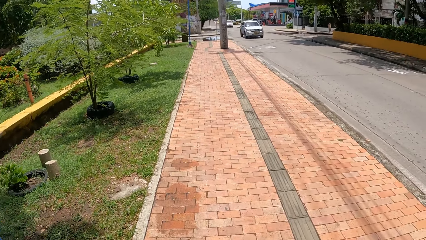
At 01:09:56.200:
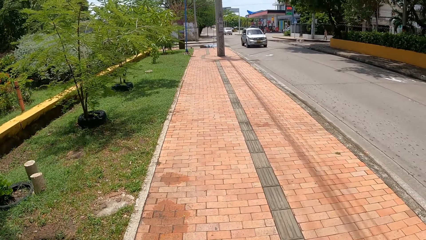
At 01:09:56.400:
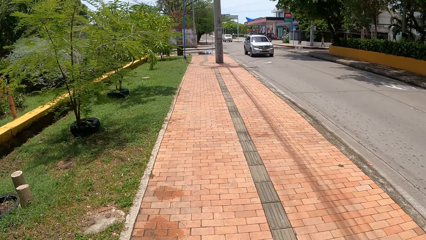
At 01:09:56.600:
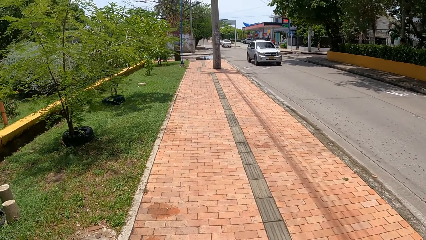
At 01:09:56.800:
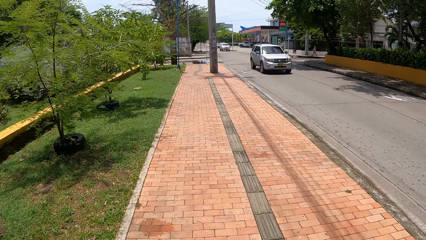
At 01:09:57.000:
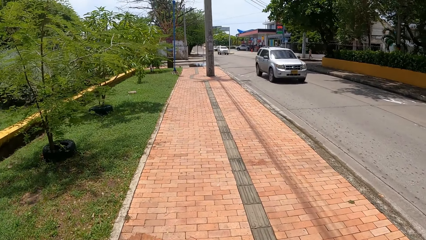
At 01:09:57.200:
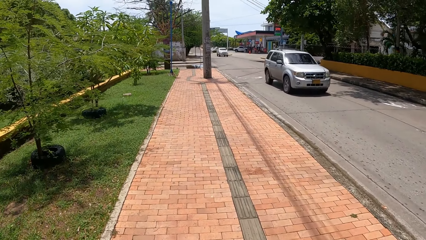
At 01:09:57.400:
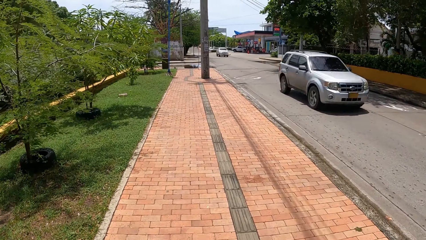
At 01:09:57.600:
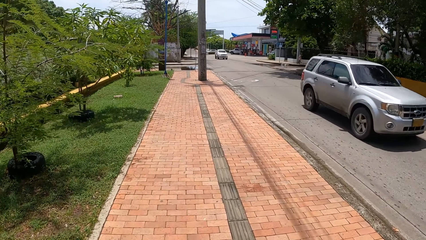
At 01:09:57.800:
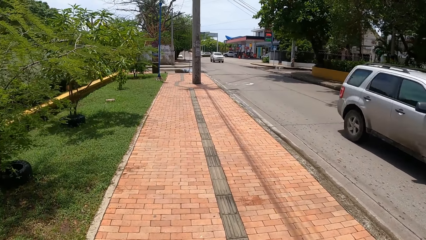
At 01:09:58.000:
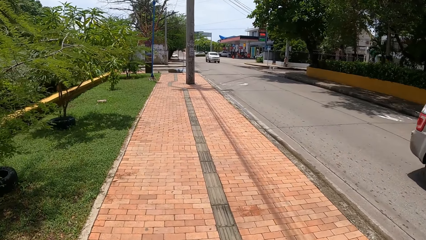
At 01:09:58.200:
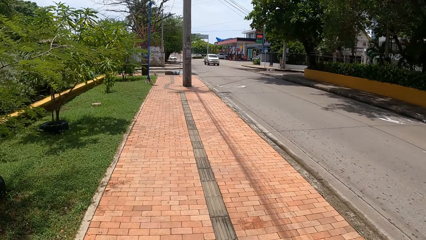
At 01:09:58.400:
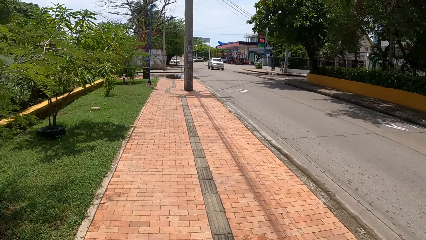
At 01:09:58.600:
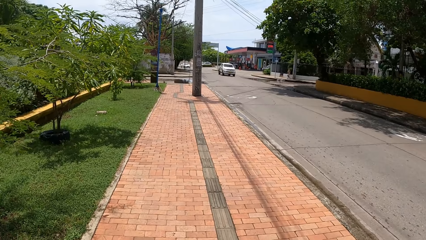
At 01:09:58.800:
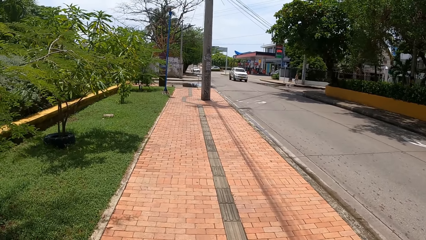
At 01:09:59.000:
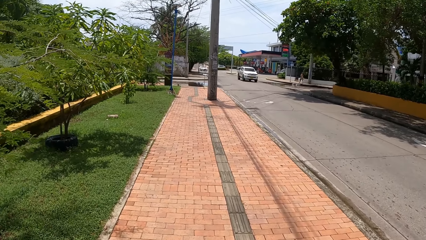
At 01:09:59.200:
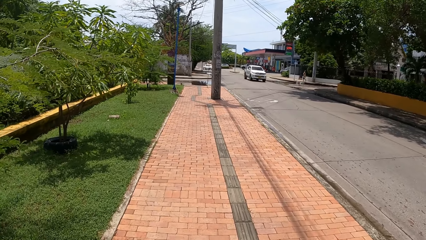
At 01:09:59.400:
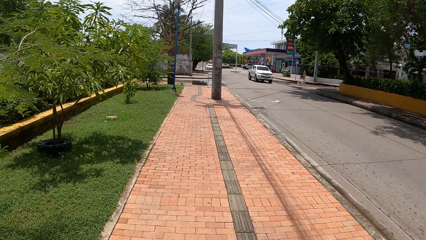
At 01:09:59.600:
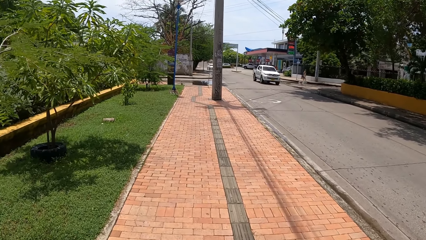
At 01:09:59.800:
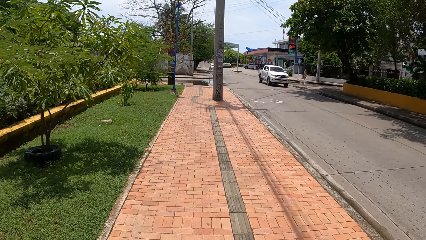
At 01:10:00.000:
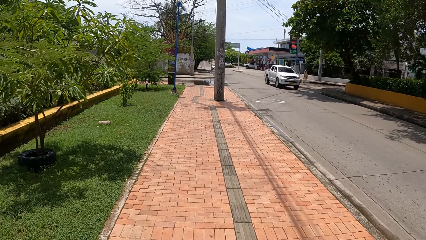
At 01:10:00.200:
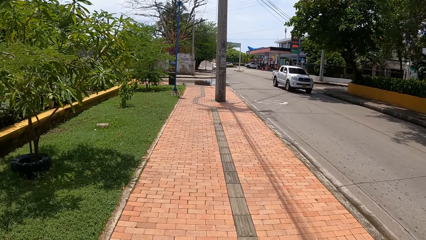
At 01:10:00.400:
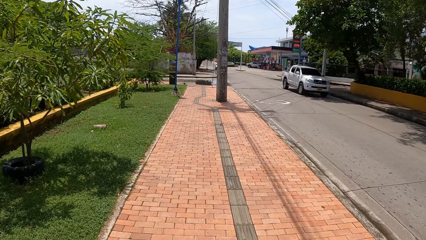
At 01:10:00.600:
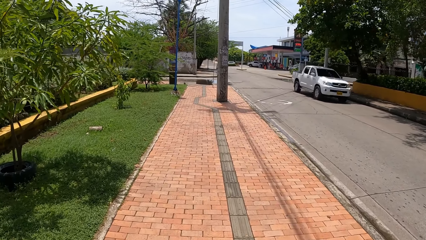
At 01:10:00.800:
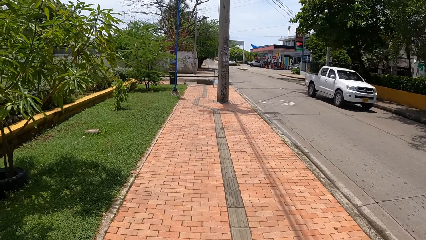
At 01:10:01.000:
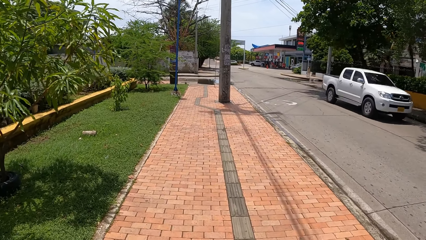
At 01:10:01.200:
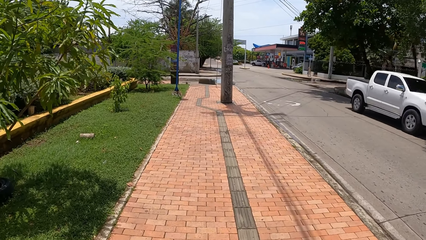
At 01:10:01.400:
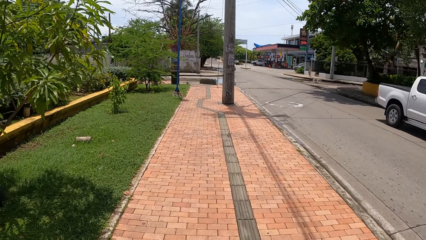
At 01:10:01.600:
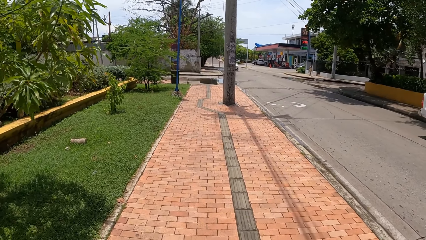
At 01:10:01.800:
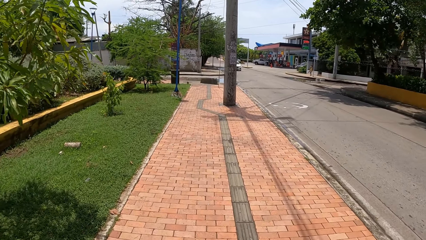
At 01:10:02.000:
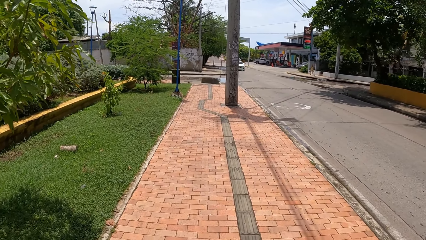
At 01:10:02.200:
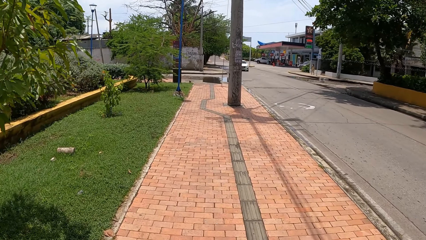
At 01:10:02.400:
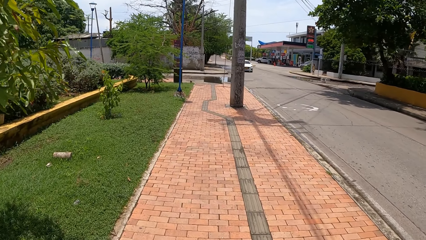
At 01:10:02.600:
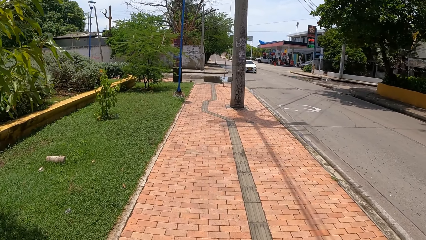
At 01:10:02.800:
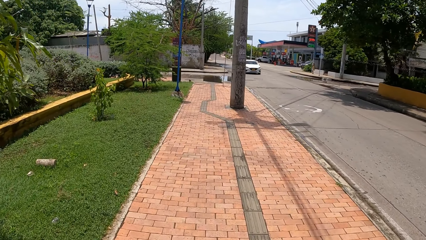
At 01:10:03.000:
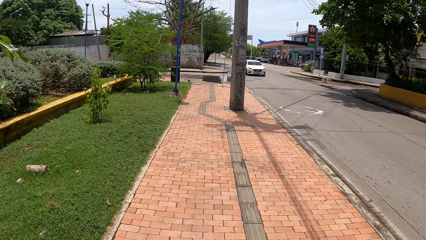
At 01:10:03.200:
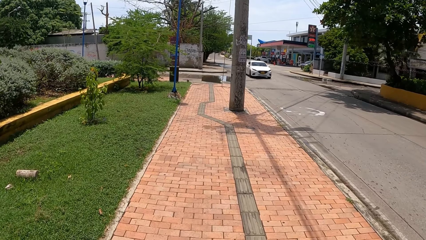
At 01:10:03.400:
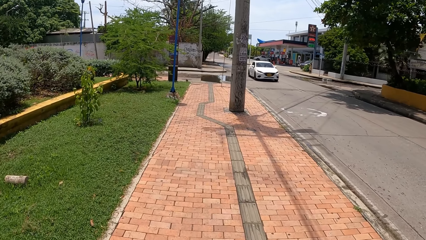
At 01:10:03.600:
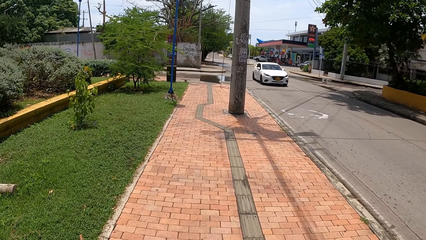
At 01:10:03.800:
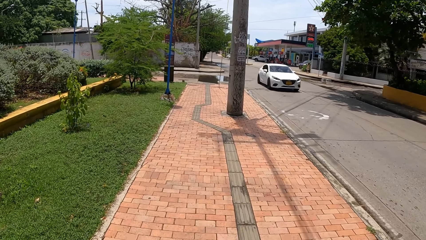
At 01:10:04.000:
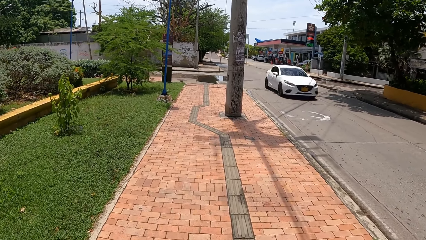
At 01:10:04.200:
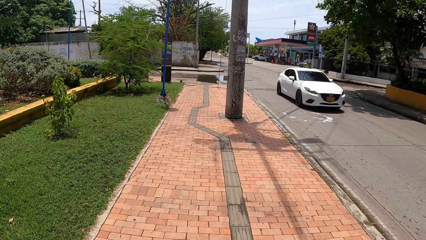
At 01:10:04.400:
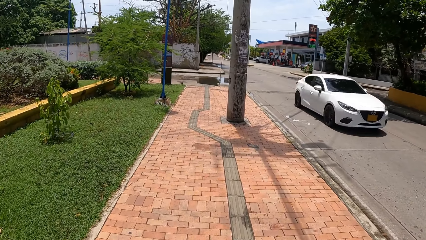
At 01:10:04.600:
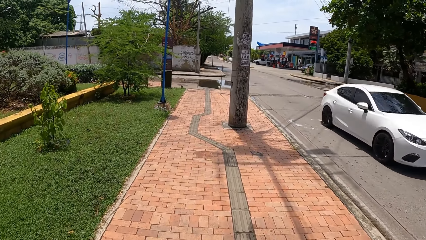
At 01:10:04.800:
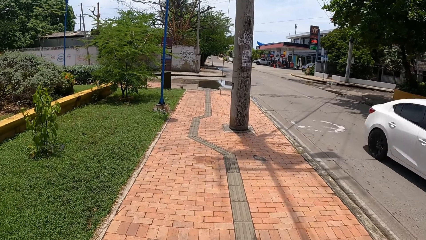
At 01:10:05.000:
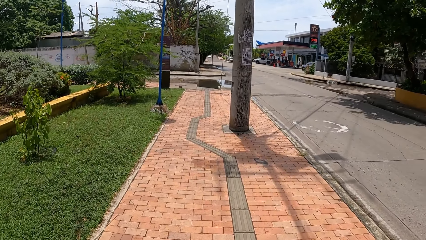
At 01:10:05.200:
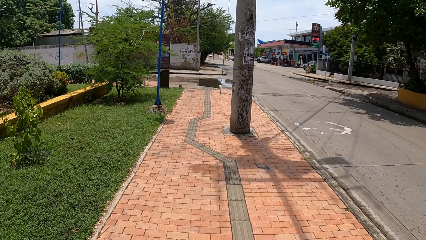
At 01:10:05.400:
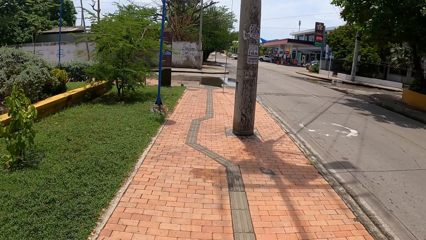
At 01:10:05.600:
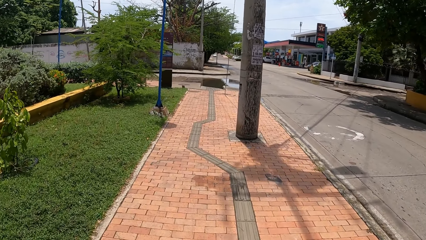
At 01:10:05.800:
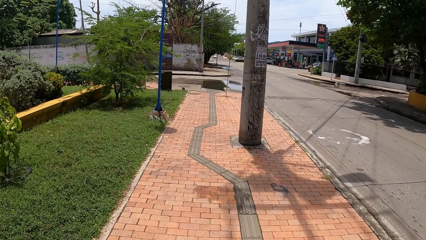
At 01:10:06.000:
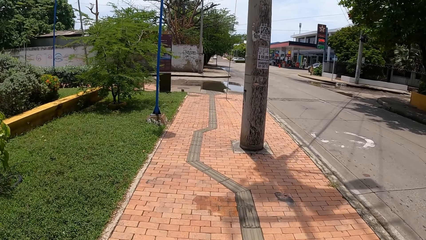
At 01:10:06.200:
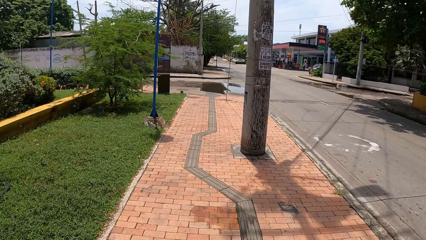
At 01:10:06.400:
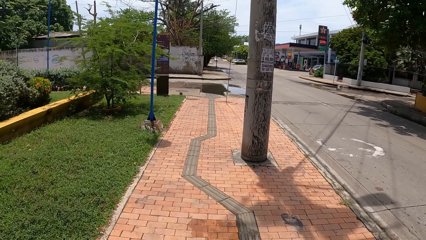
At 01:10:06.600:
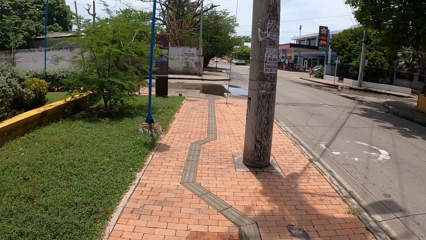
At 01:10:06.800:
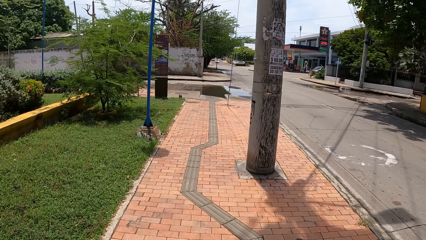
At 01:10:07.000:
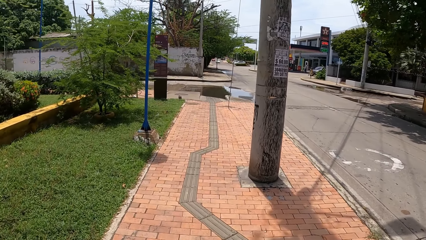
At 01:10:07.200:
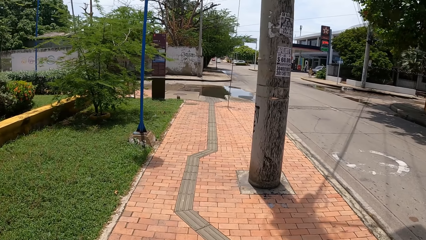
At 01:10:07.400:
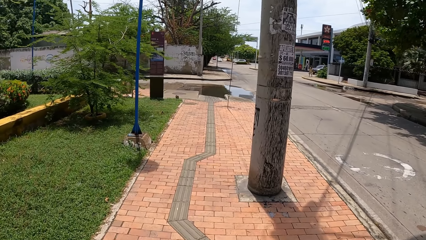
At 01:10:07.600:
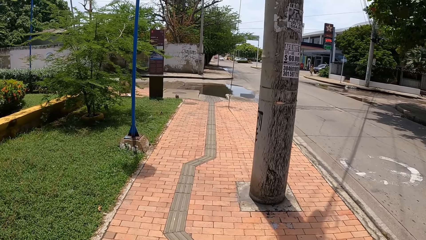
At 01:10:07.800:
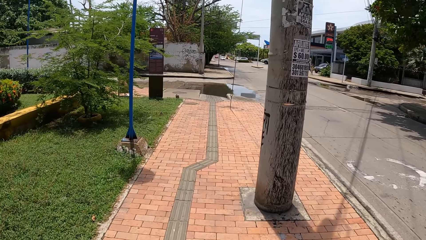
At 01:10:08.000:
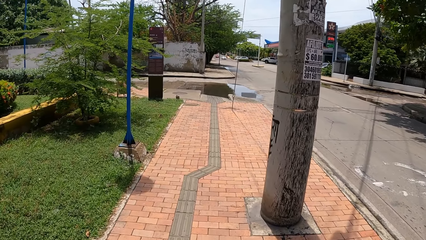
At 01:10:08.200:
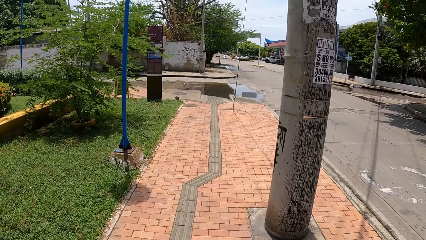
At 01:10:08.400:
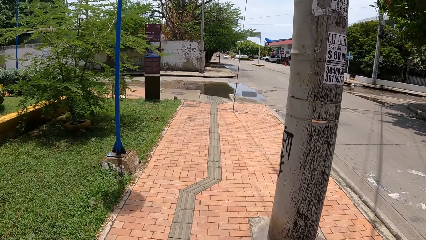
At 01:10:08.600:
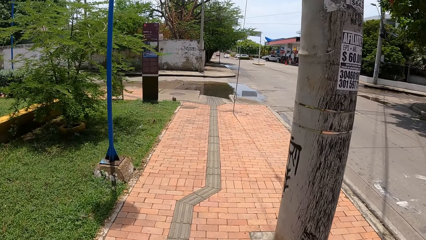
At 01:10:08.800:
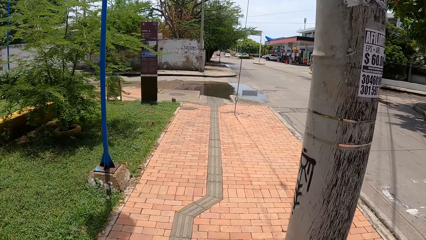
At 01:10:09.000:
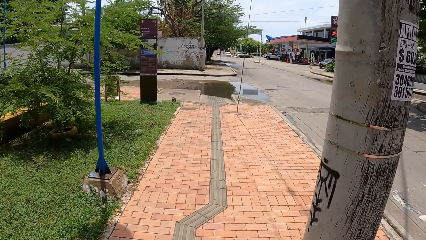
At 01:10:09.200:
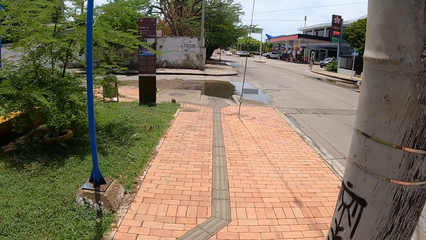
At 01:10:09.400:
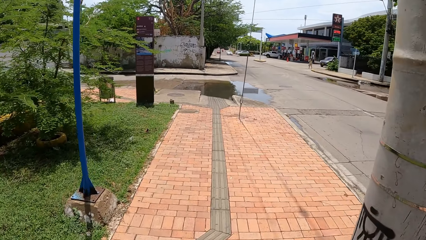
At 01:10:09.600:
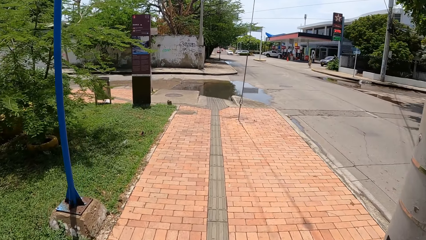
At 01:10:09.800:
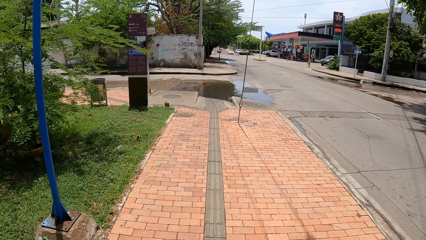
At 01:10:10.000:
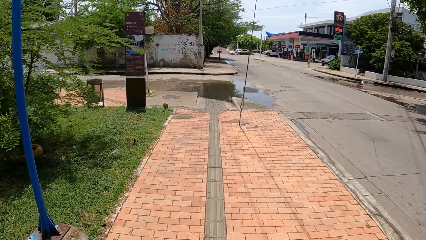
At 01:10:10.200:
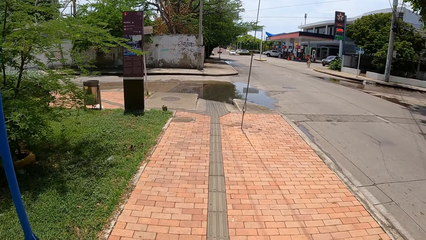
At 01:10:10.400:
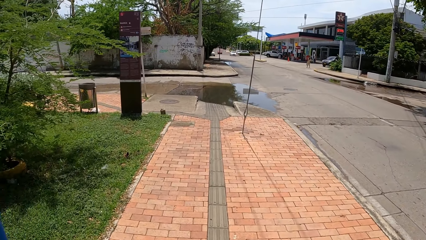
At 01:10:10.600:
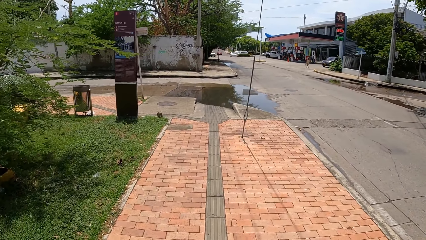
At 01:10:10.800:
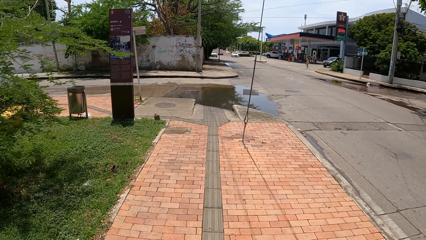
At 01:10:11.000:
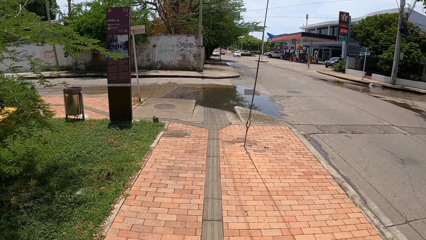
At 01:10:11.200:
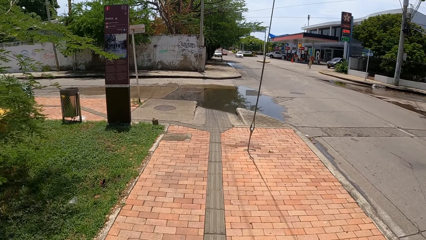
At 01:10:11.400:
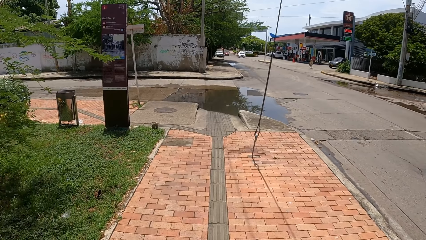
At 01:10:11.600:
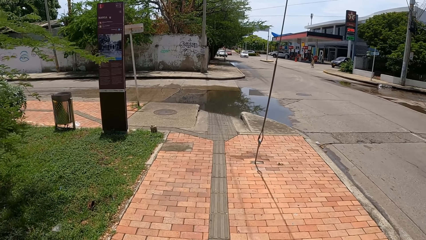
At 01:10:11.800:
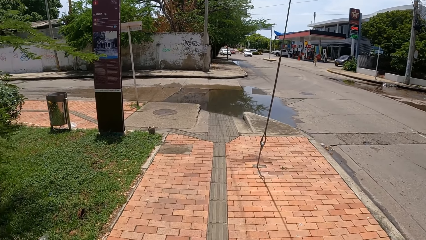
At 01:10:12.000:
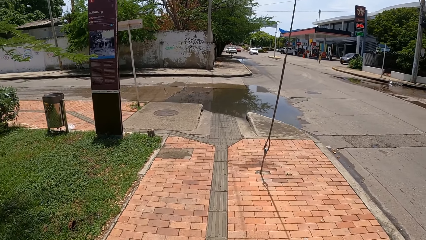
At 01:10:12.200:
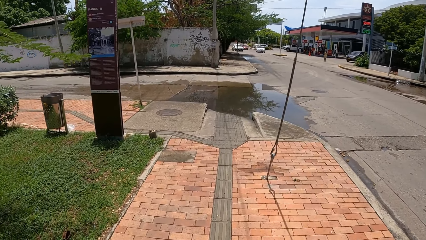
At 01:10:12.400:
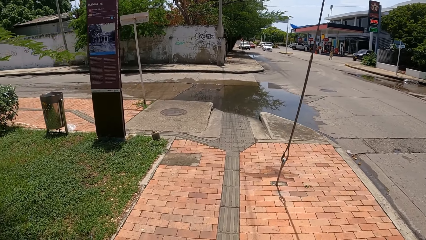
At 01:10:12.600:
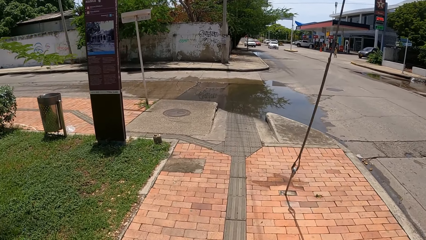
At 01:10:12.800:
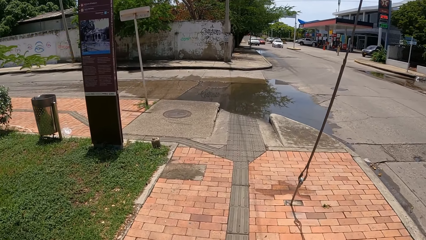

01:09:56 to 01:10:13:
The camera wearer walks on the pavement.
